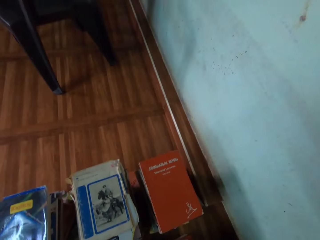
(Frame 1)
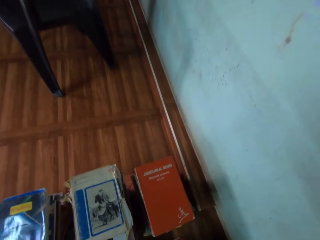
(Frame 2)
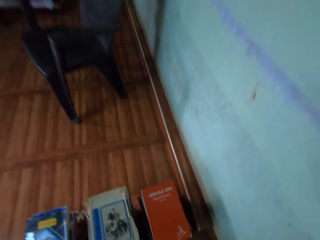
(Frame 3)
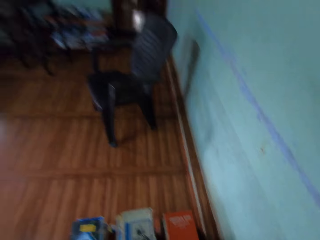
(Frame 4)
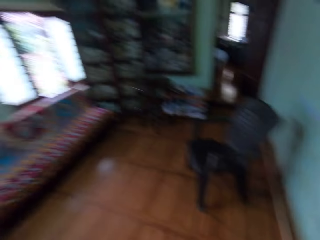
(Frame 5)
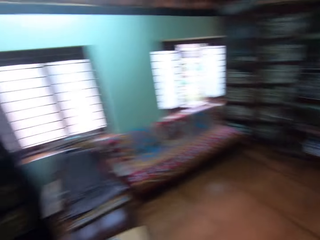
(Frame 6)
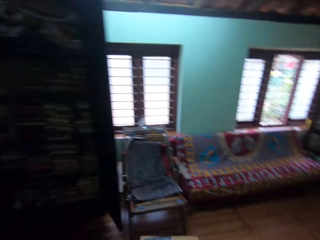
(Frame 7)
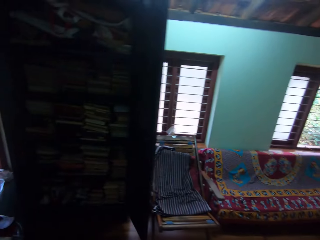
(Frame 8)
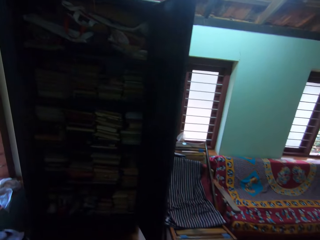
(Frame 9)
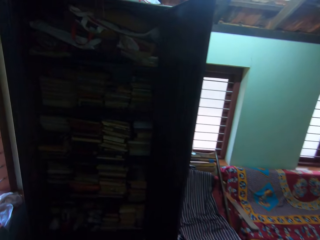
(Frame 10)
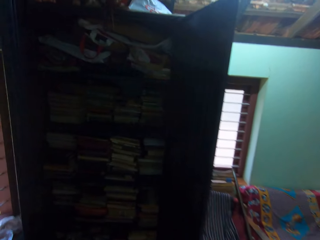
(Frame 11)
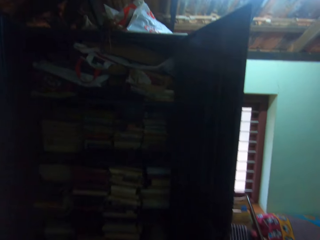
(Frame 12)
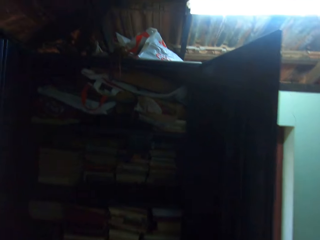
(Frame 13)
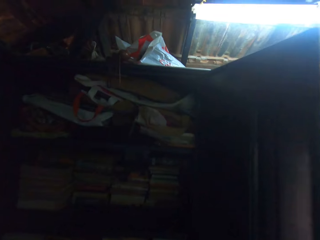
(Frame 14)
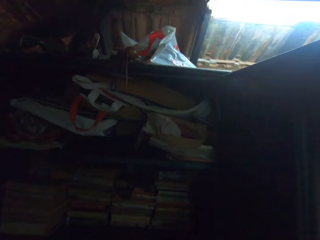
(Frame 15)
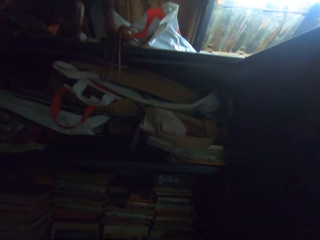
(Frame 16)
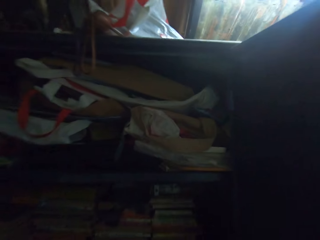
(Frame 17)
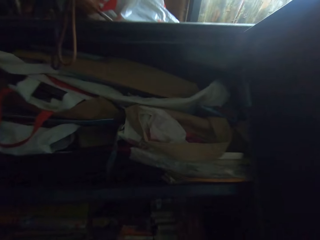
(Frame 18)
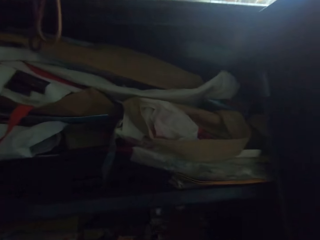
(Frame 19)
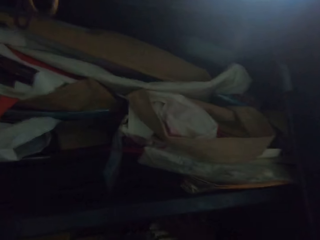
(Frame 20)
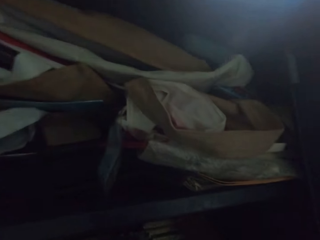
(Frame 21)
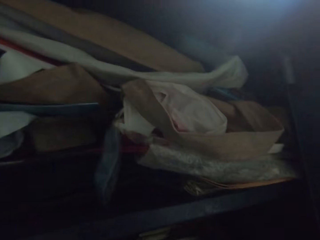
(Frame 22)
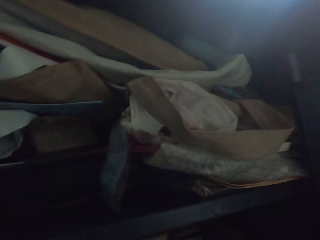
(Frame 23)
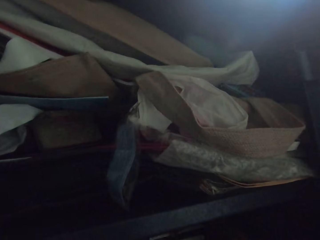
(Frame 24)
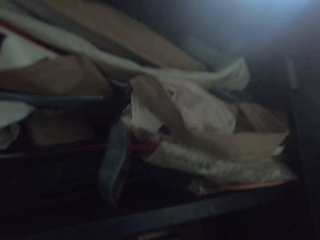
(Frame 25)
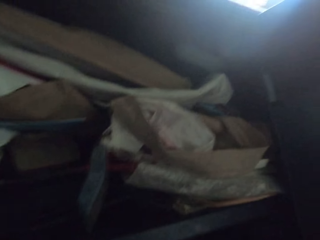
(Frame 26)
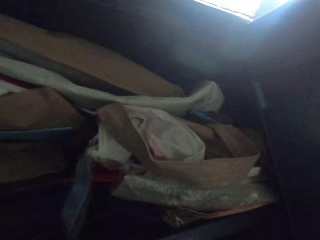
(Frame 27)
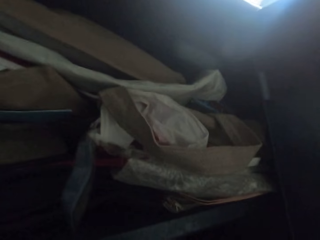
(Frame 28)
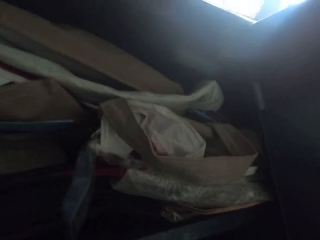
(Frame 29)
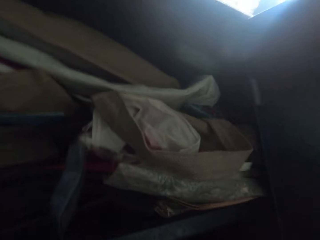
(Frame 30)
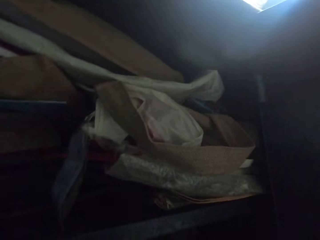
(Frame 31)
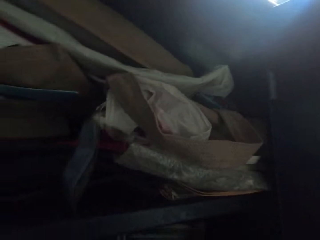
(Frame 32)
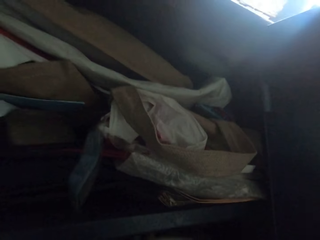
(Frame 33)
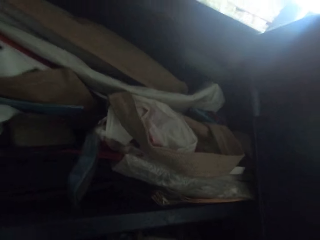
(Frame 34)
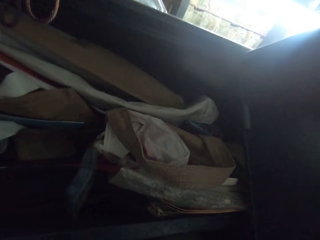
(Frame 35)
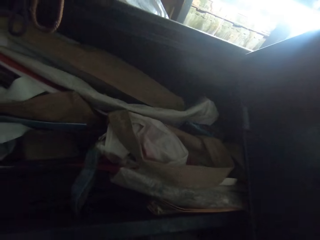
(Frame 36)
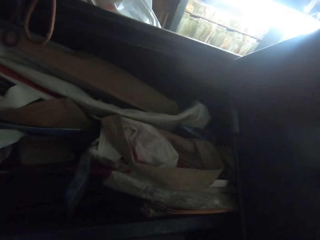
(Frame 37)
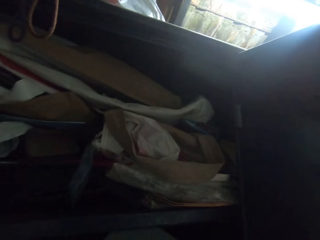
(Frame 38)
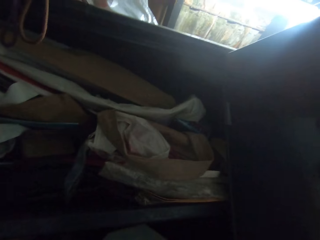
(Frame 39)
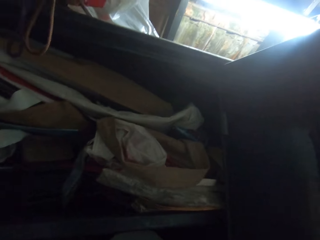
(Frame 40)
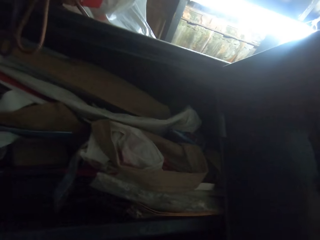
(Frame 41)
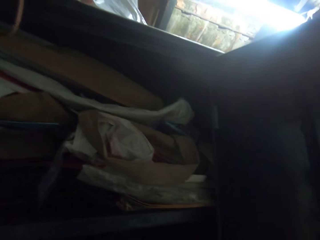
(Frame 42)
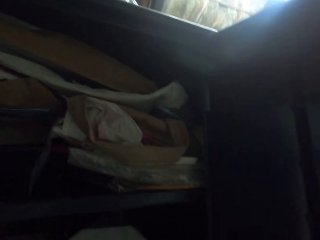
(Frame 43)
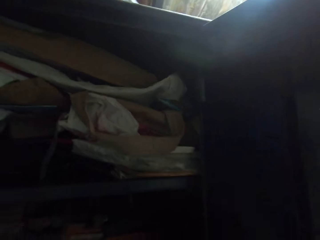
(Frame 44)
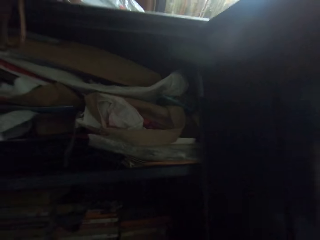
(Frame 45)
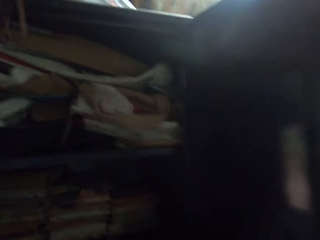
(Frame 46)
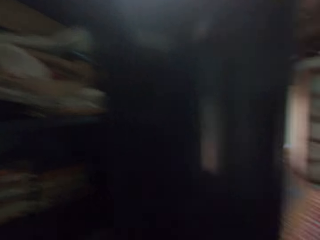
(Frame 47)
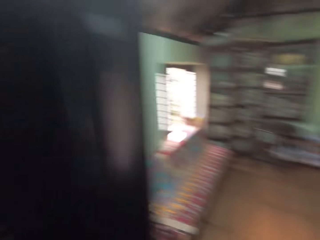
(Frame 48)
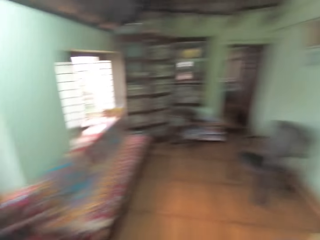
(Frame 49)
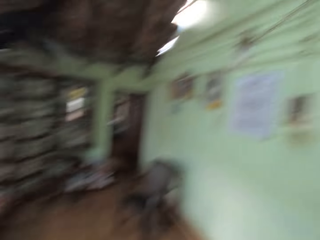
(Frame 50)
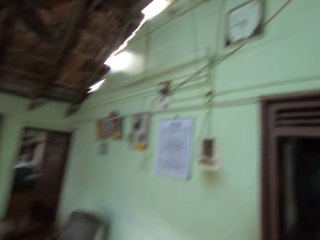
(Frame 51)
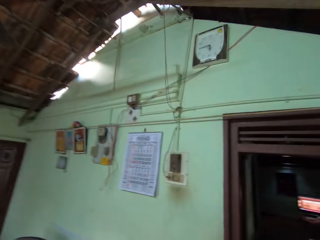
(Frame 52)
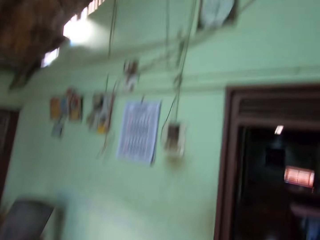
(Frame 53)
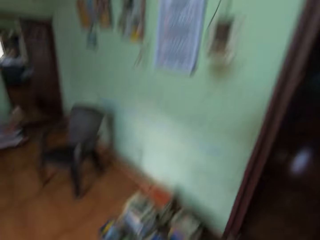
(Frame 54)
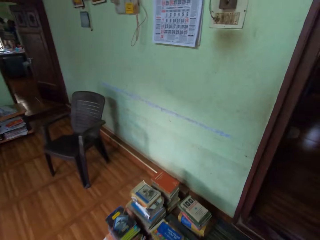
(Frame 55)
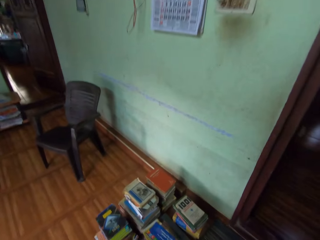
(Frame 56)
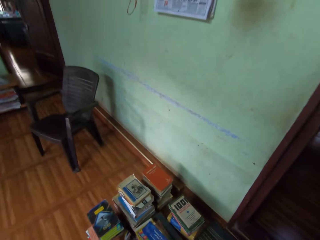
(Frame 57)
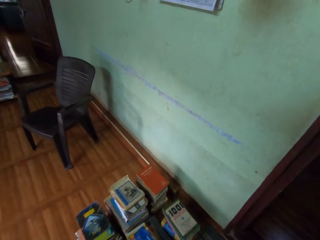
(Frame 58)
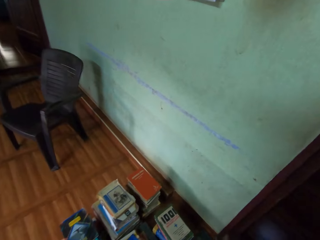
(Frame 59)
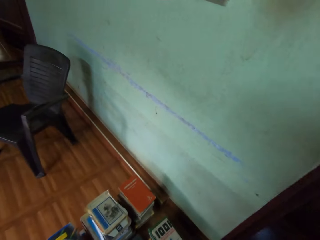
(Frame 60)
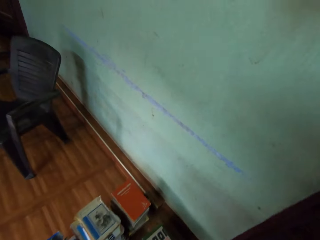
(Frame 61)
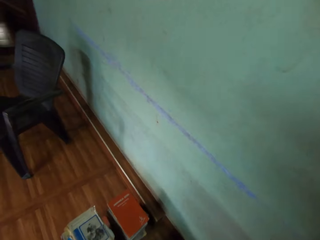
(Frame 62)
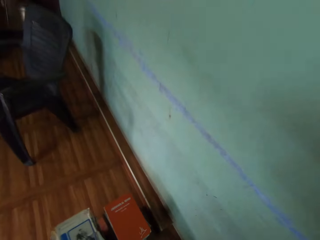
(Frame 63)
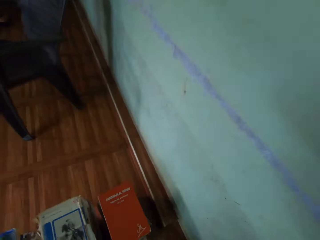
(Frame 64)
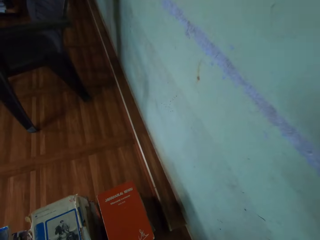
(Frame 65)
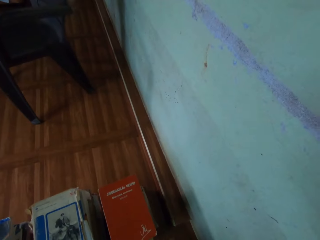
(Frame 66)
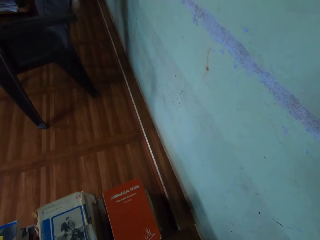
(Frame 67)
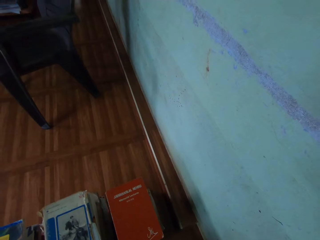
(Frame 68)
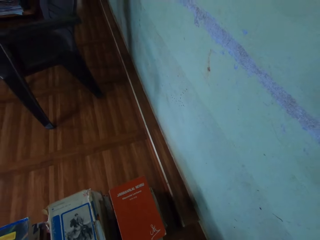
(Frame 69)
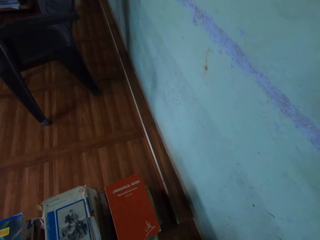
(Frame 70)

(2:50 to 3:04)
The camera wearer walks towards the shelf. He looks at the books. He pulls out the books from the middle compartment of the shelf with his hands. He walks away from the shelf.

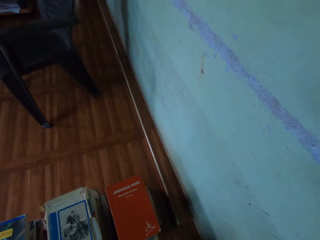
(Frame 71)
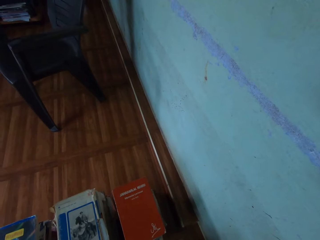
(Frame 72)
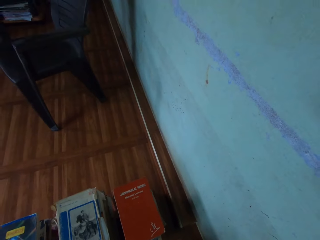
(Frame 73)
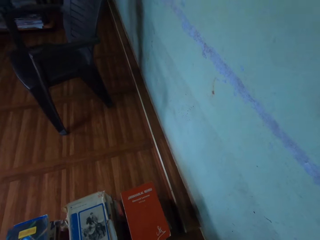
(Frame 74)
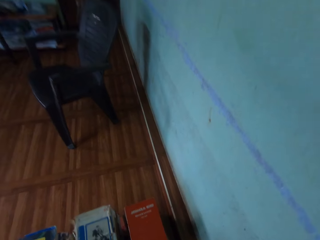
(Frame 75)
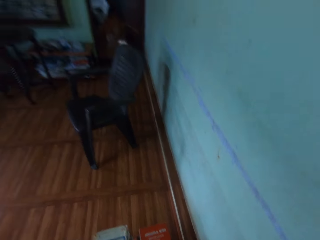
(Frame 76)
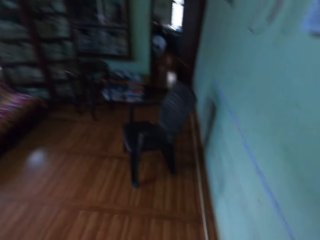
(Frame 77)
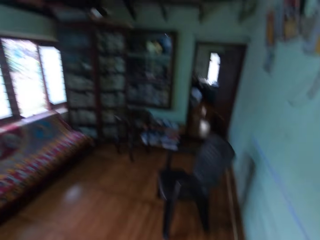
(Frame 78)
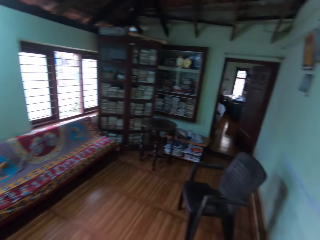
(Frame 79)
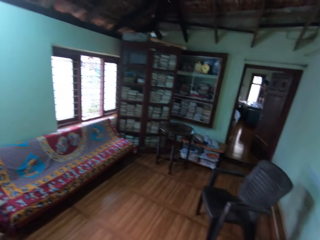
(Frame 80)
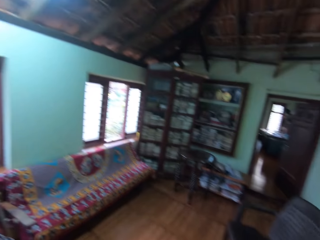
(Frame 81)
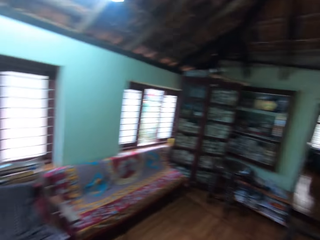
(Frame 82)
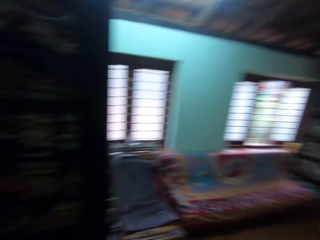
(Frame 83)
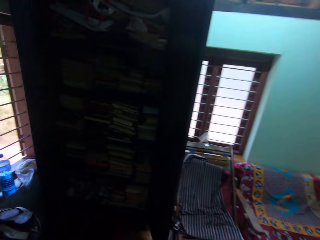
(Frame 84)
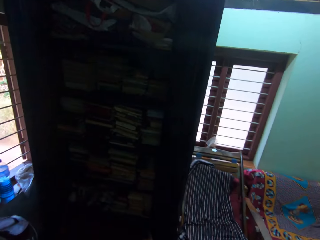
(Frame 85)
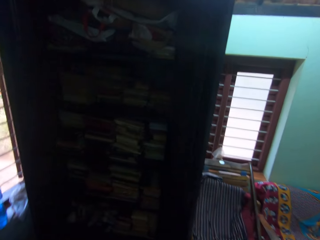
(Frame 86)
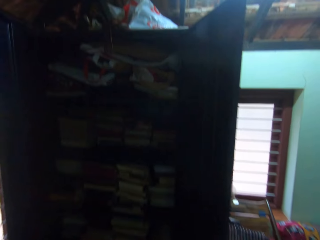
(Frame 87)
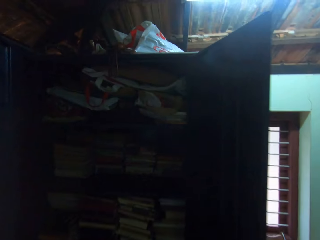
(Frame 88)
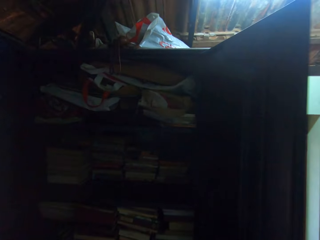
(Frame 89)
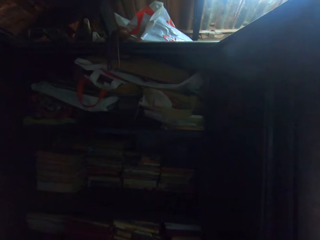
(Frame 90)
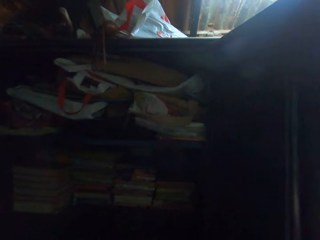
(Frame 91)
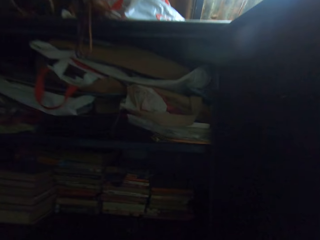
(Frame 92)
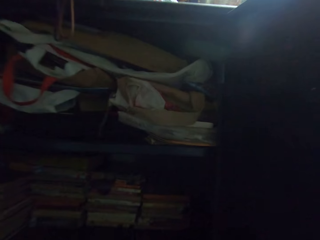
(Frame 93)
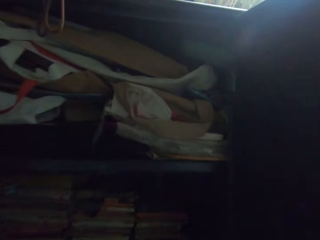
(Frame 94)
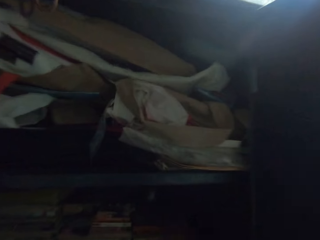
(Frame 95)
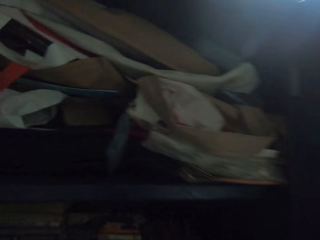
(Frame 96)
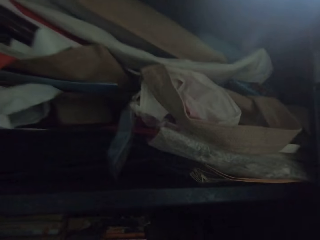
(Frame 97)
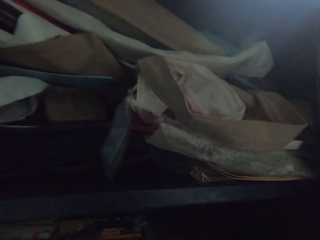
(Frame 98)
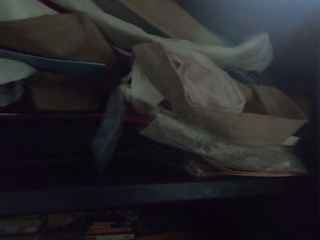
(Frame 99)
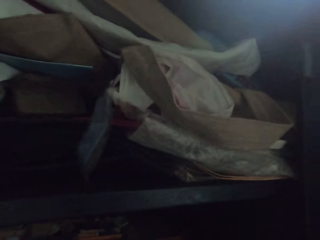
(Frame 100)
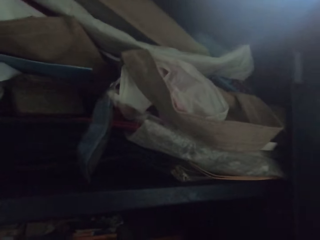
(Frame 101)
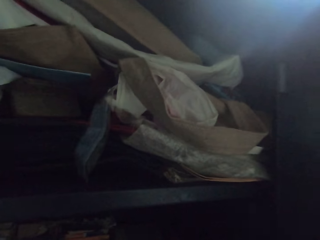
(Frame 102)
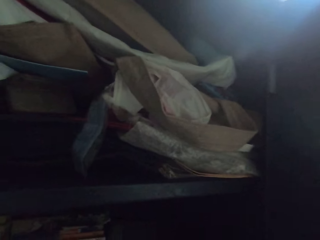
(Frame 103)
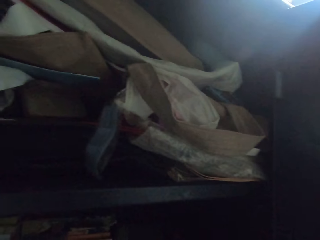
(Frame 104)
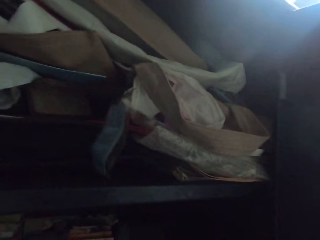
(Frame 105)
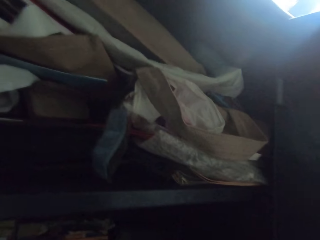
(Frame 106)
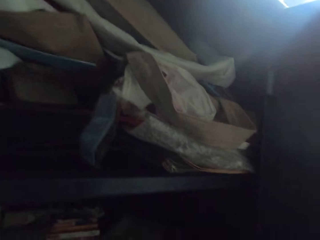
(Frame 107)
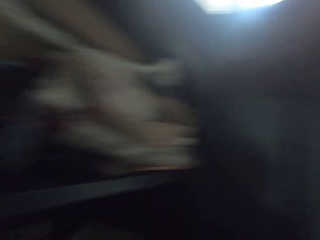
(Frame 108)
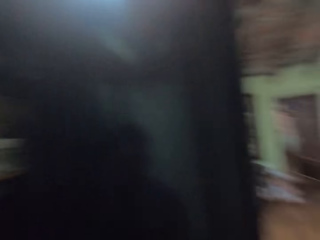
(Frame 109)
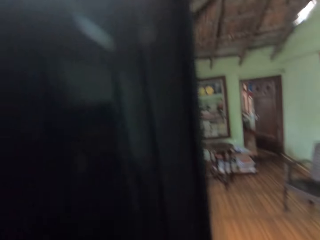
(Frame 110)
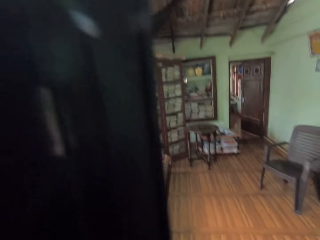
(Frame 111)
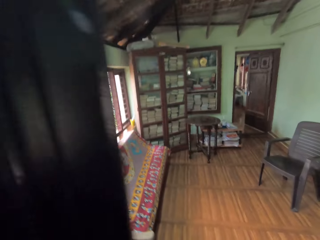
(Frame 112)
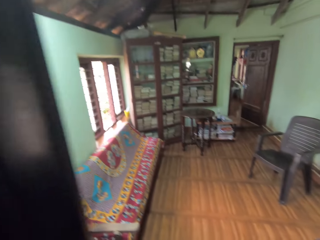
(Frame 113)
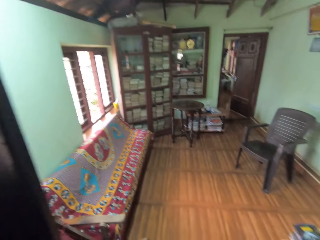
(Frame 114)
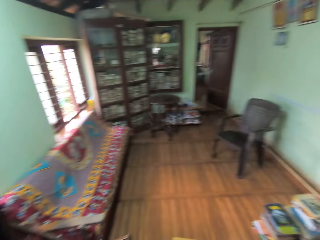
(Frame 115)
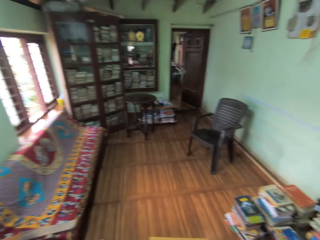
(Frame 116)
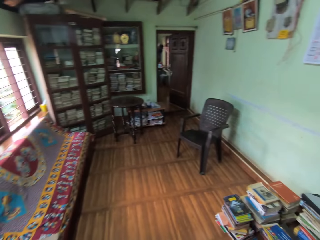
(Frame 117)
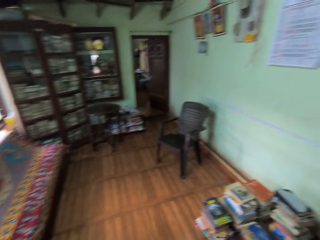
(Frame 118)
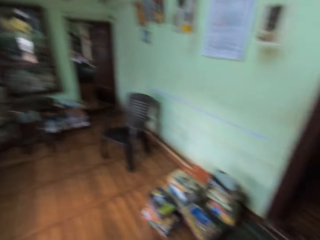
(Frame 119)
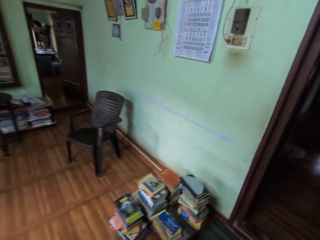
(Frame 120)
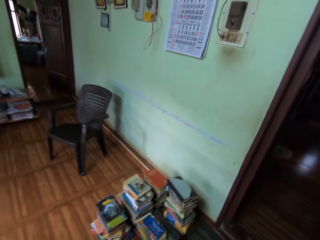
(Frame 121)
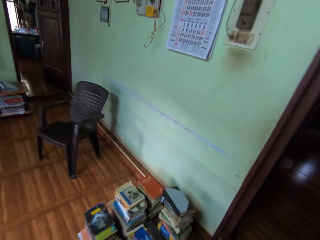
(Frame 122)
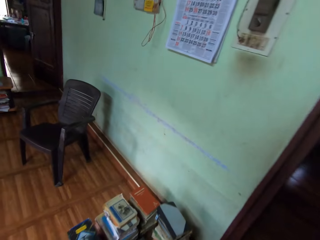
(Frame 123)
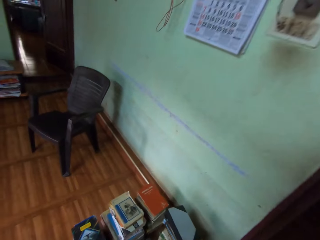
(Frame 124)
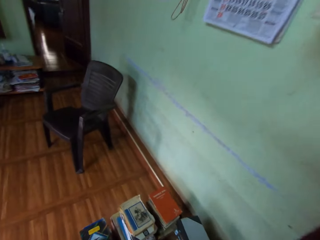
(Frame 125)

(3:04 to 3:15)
The camera wearer walks towards the shelf or cupboard. They look inside the cupboard. They walk away from the shelf.
